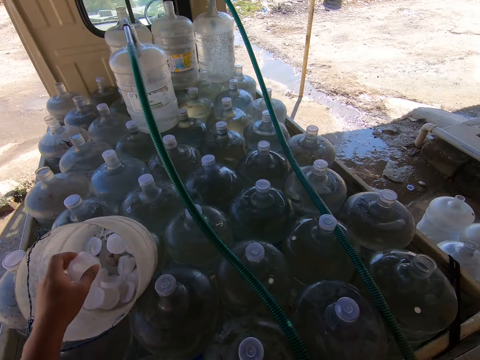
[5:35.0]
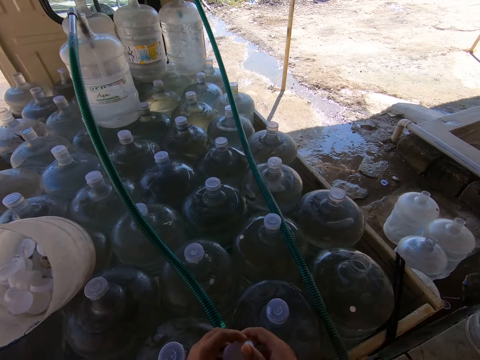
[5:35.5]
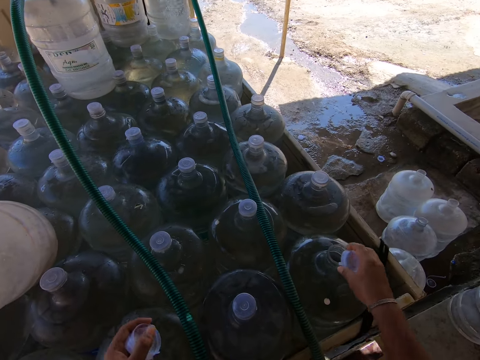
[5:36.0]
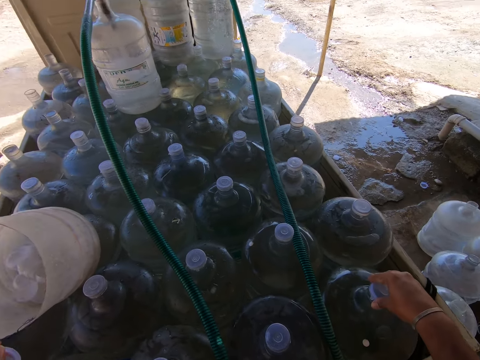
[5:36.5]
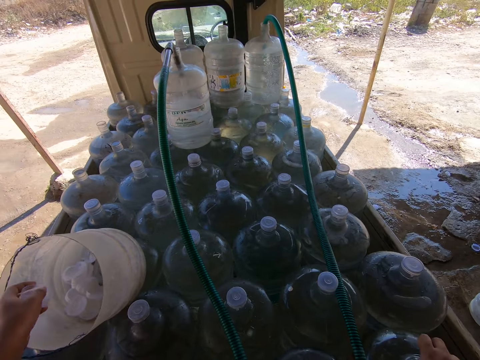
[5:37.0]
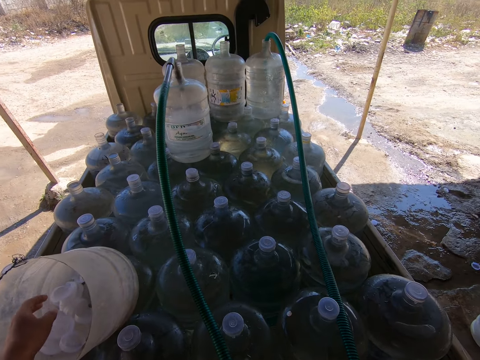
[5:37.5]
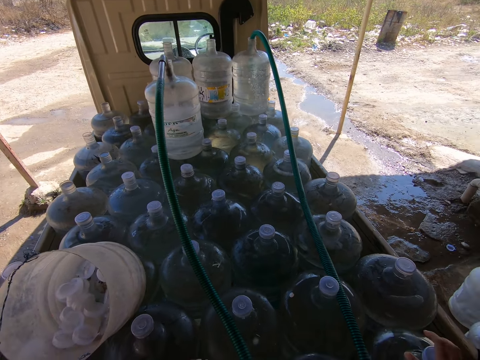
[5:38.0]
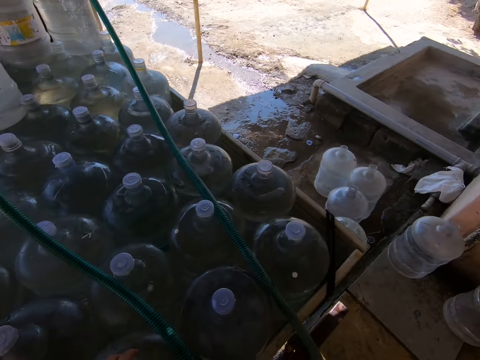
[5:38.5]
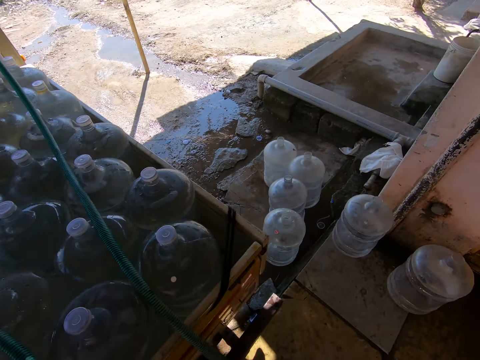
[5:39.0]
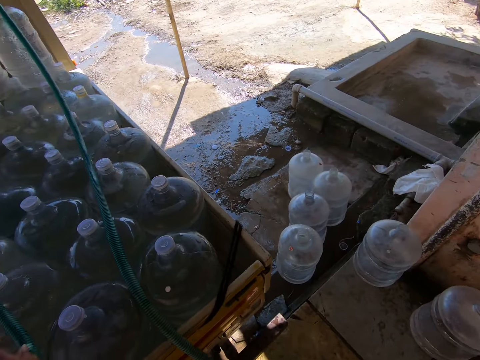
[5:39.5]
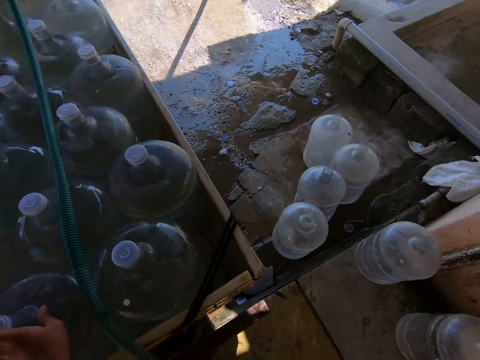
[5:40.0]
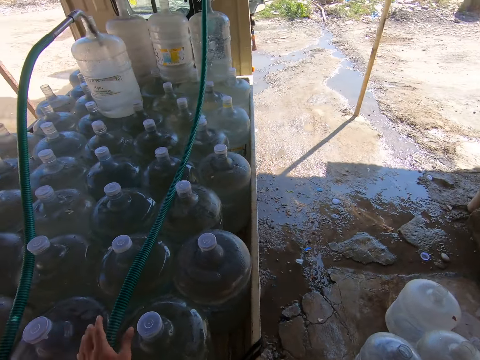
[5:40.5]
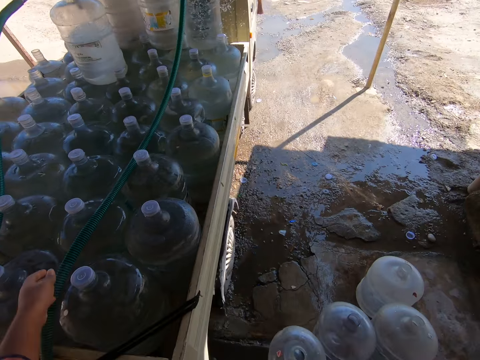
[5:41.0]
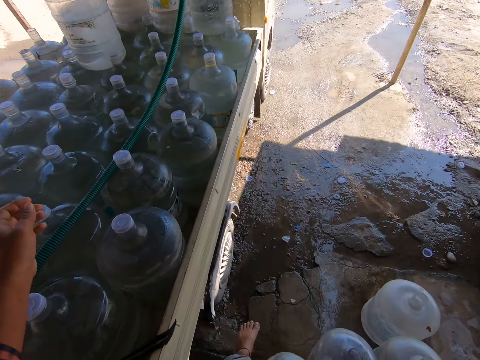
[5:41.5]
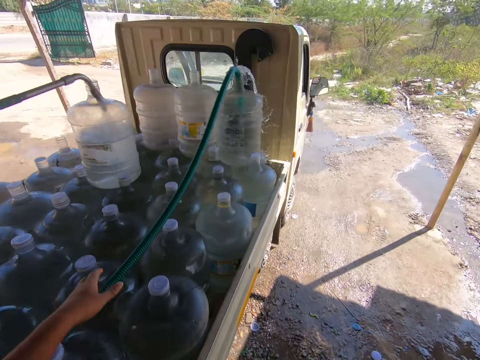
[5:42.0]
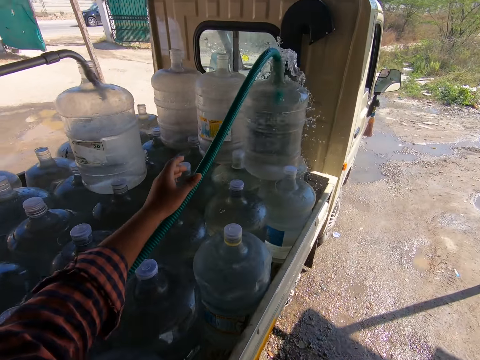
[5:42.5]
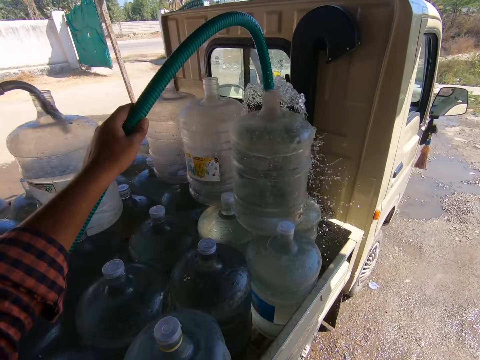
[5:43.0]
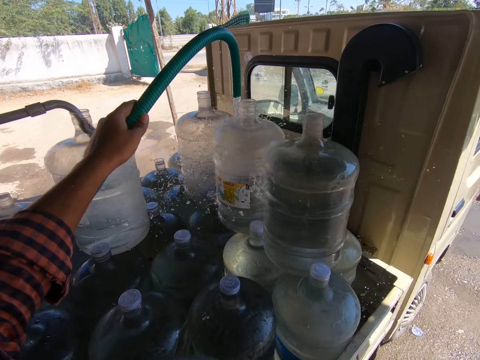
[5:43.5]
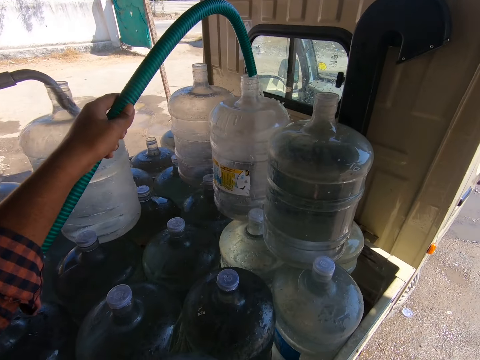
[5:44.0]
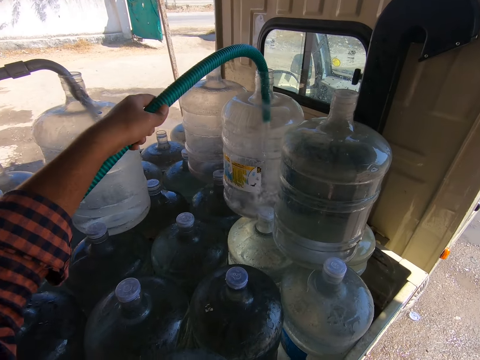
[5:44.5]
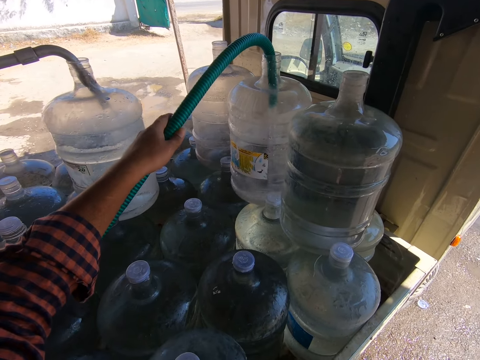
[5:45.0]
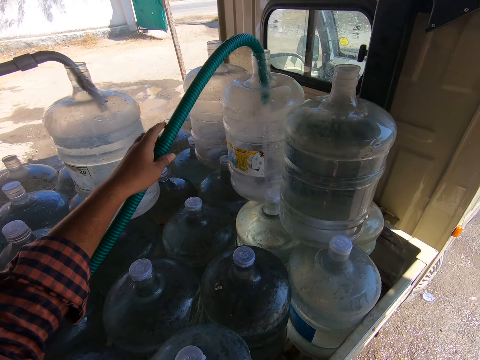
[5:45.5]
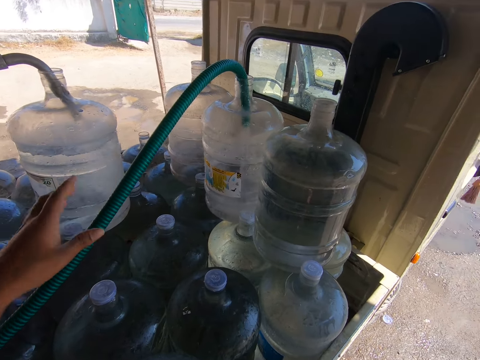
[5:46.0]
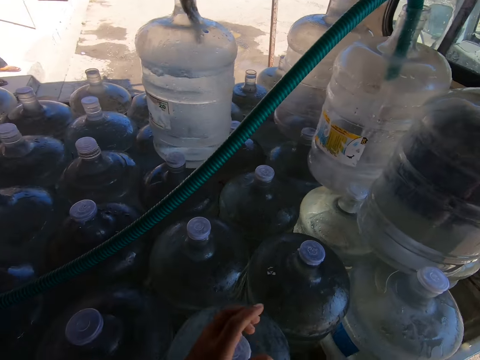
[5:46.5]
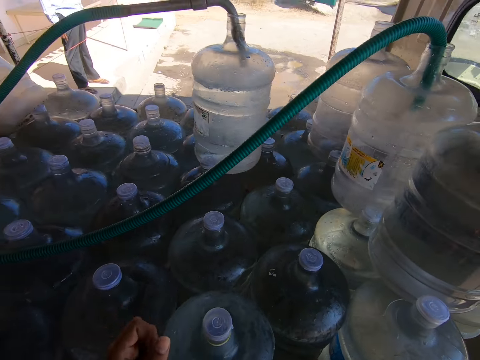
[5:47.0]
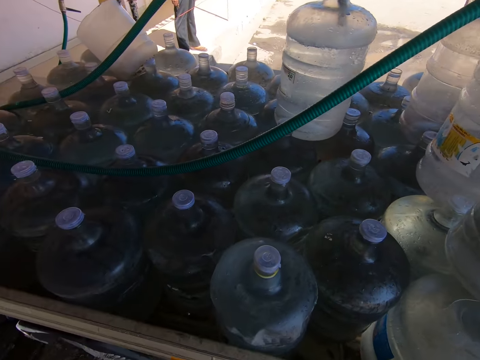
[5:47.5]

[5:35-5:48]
The camera wearer picks up bottle caps from the bowl with his left hand. He passes a bottle cap from his left hand to his right hand. He cocks the water dispenser can with the bottle cap in his right hand. He drops the bottle cap into the bowl with his left hand. He touches the water dispenser bottle with his left hand. He touches it again. He walks around. He picks up the hose from the water dispenser can with his left hand. He puts the hose into another water dispenser can with his left hand. He speaks to a man.

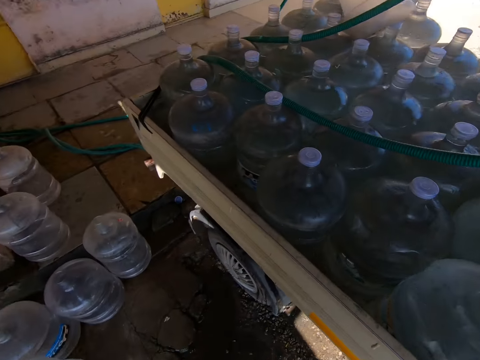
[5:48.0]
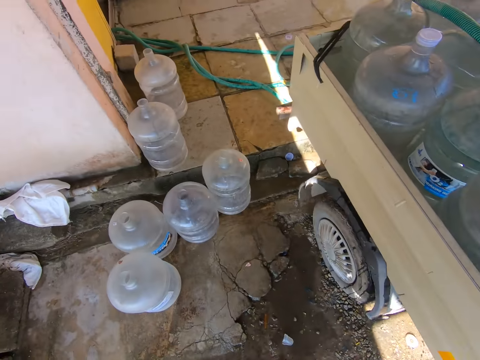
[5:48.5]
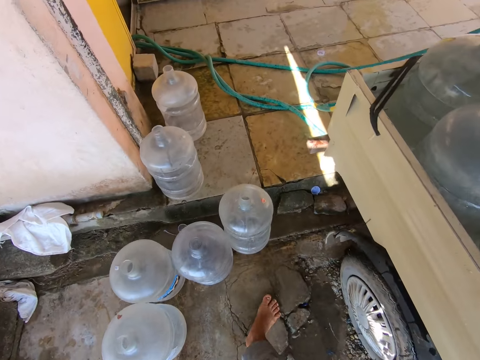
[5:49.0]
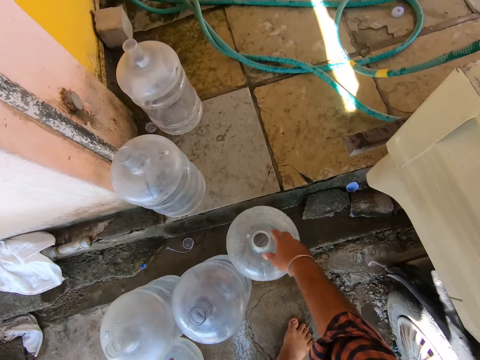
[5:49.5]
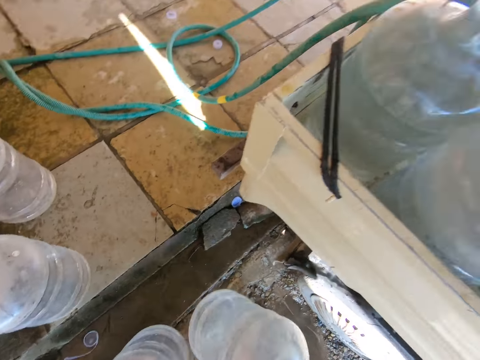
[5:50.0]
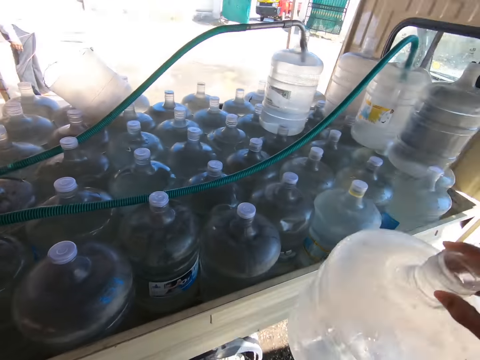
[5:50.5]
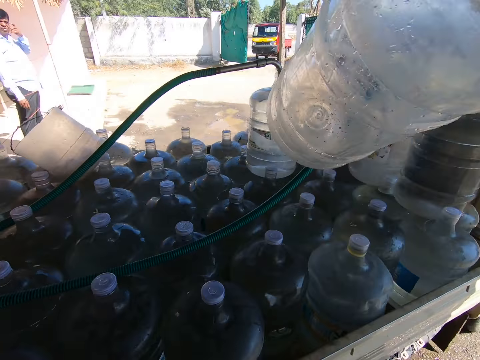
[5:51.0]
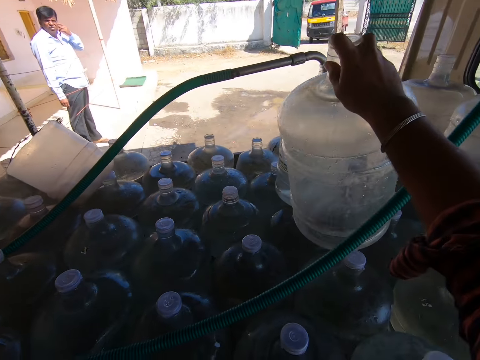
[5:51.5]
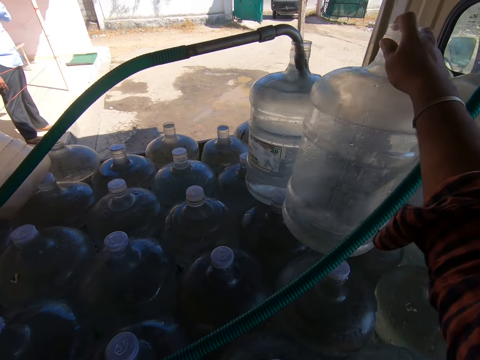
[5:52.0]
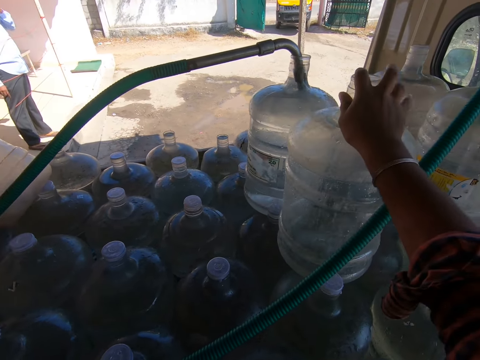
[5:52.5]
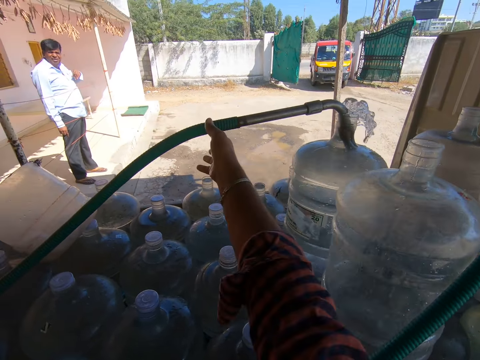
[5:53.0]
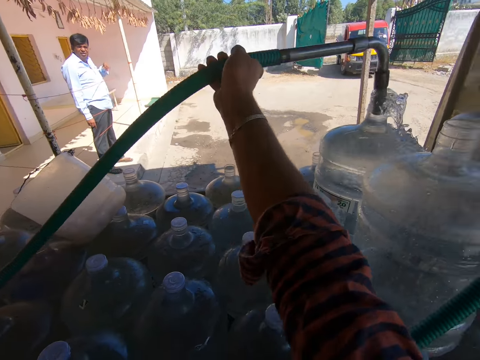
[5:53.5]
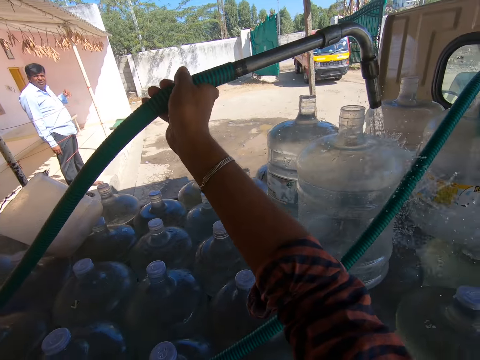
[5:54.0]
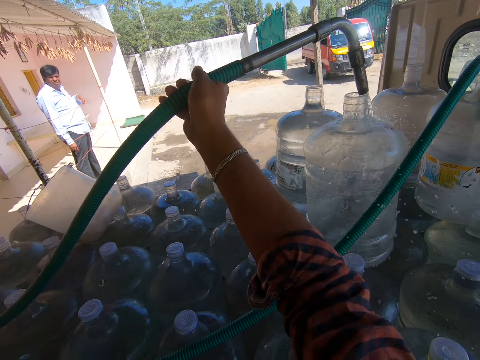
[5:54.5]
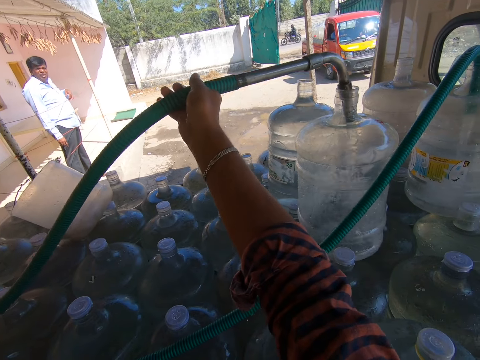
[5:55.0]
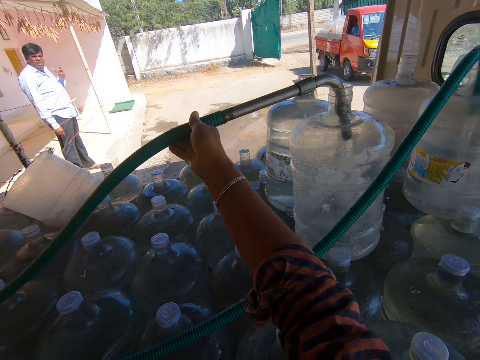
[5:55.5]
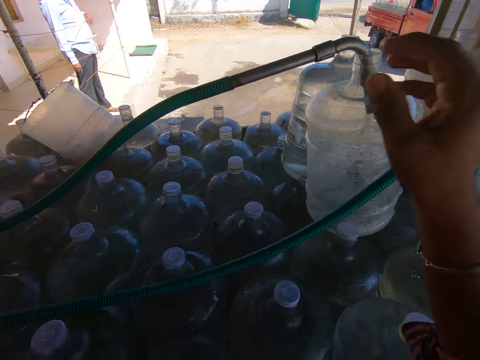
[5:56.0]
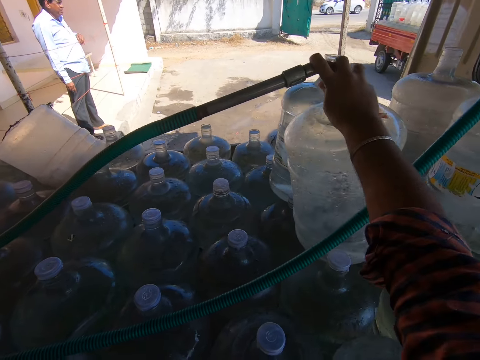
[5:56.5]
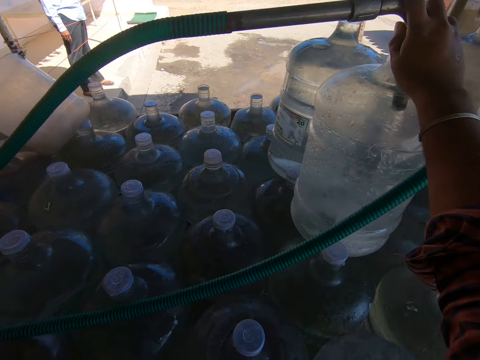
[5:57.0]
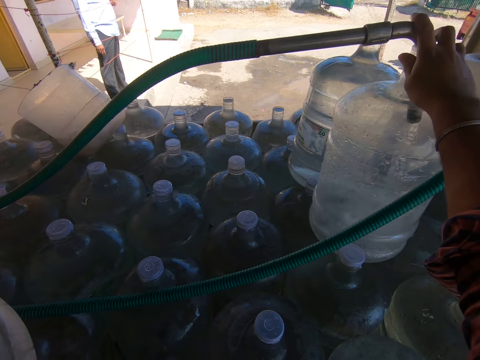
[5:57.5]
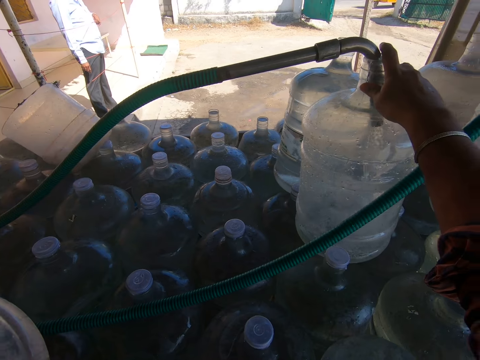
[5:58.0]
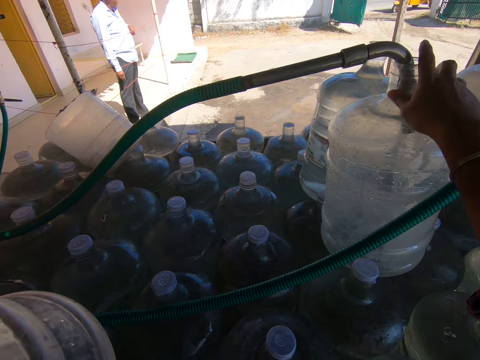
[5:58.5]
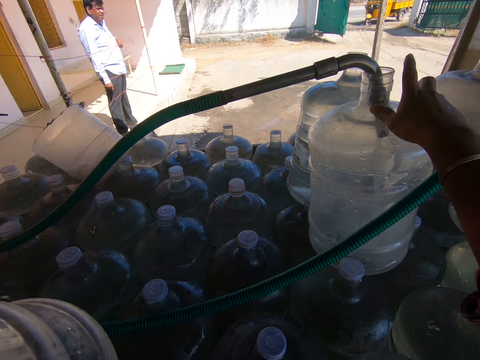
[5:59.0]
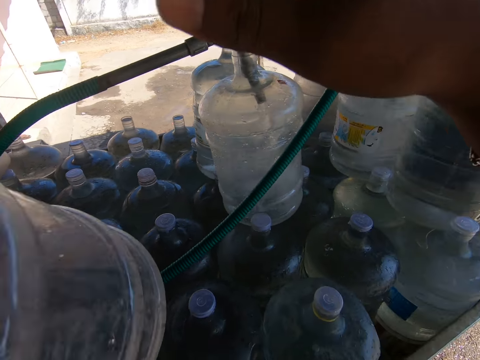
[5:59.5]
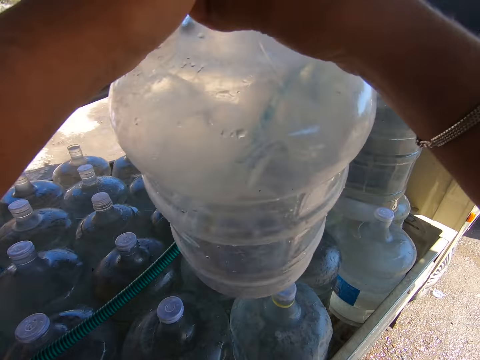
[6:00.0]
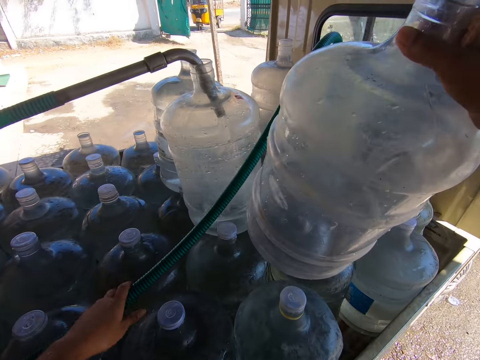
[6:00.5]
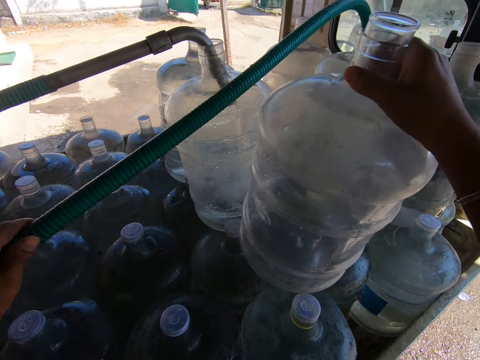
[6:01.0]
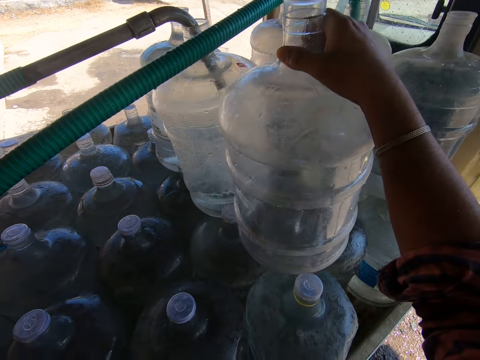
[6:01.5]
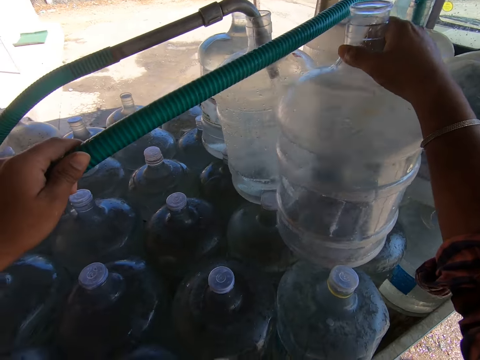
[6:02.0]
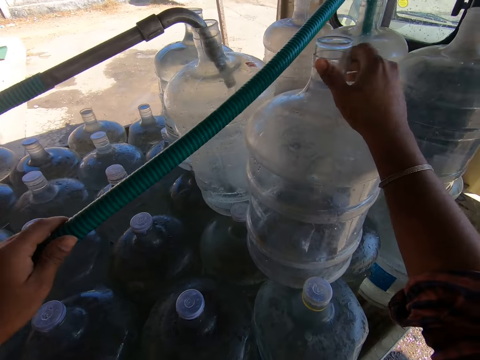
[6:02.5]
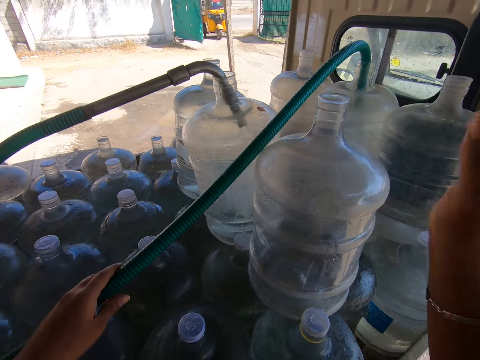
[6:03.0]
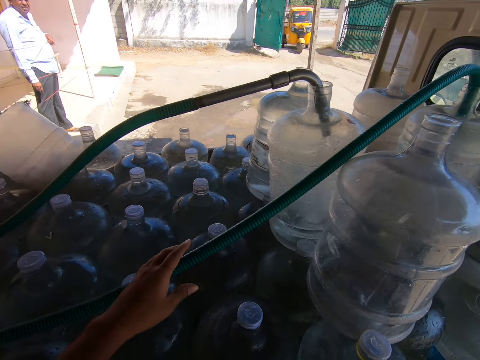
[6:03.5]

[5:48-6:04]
The camera wearer picks up a dispenser can or jerican from the ground with his right hand and picks up a dispenser can from the ground with his left hand. He converses with a man. He places the water dispenser can on water dispenser cans on the truck with his right hand. He picks up the hose from the water dispenser can with his right hand. He puts the hose into the water dispenser can with his right hand. He adjusts the hose with his right hand. He adjusts the jerican. He passes the water dispenser can from his left hand to his right hand. He adjusts the hose with his left hand. He places the water dispenser can on water dispenser cans on the truck with his right hand.
